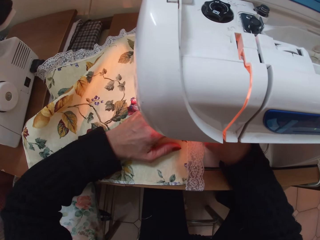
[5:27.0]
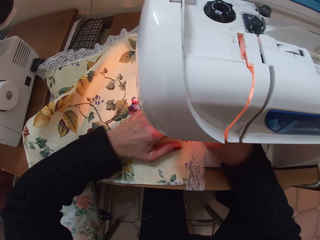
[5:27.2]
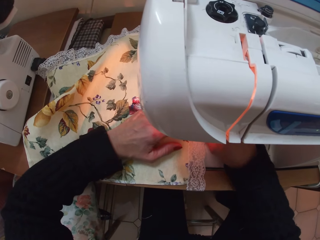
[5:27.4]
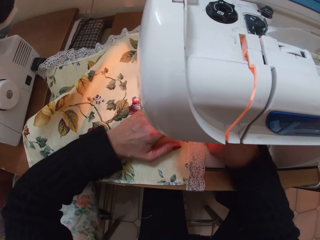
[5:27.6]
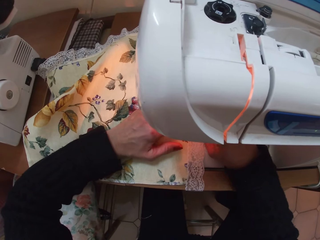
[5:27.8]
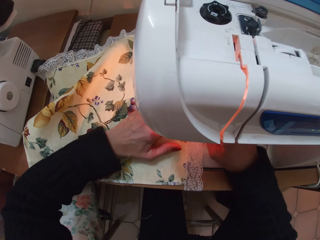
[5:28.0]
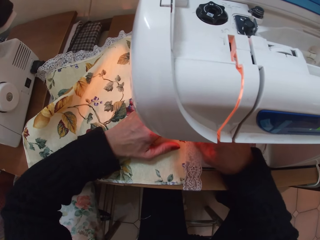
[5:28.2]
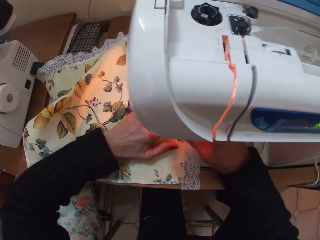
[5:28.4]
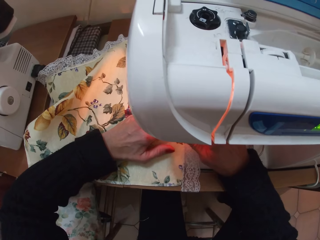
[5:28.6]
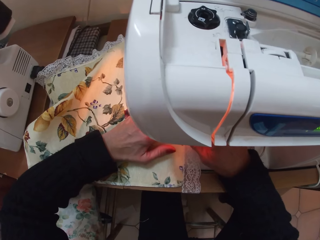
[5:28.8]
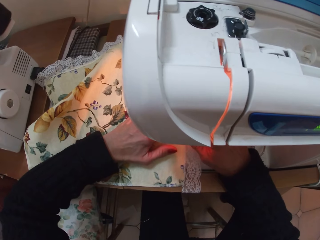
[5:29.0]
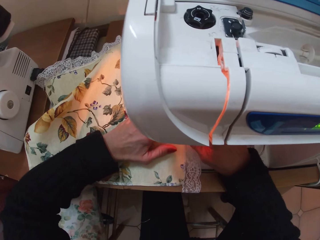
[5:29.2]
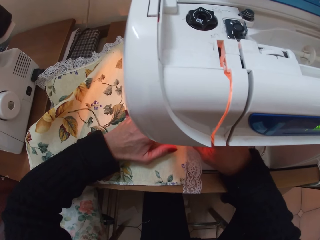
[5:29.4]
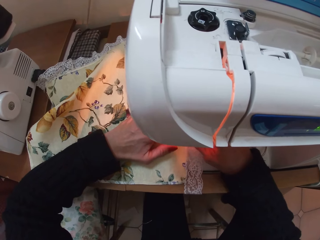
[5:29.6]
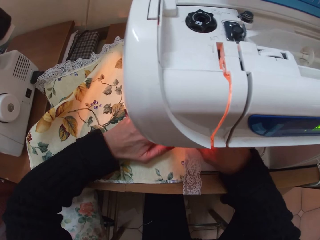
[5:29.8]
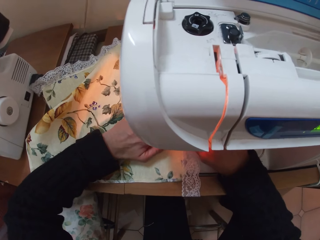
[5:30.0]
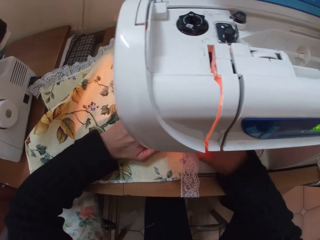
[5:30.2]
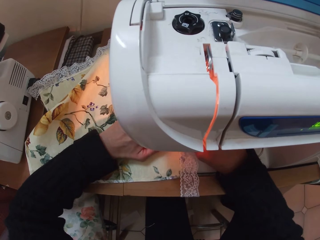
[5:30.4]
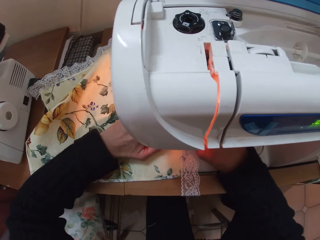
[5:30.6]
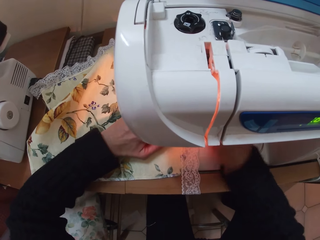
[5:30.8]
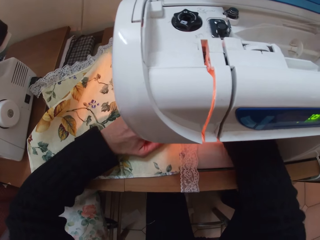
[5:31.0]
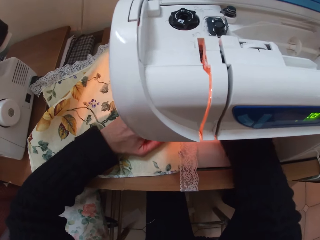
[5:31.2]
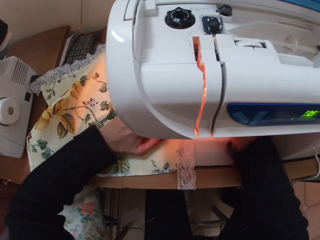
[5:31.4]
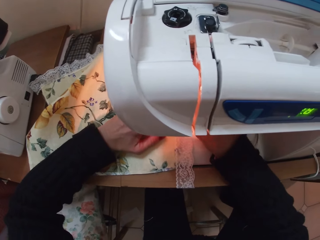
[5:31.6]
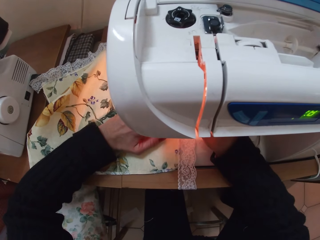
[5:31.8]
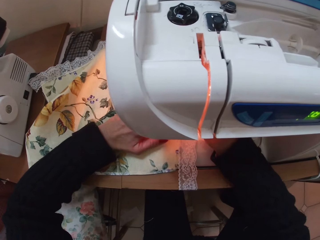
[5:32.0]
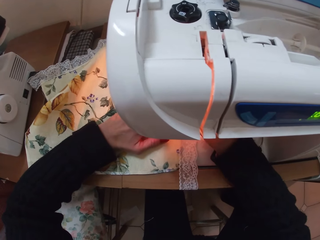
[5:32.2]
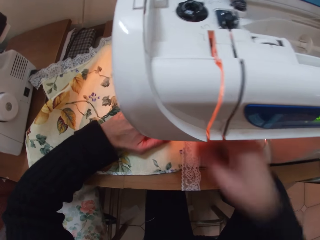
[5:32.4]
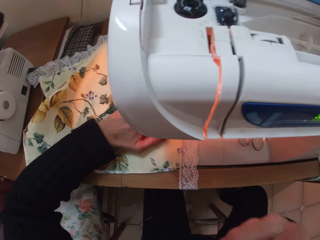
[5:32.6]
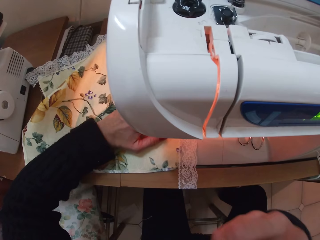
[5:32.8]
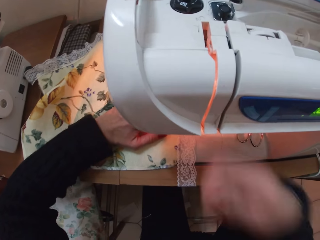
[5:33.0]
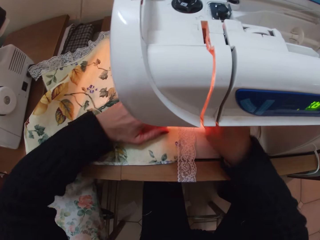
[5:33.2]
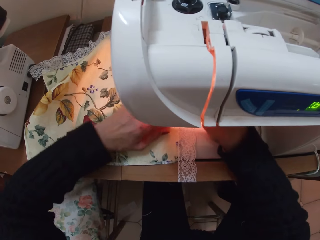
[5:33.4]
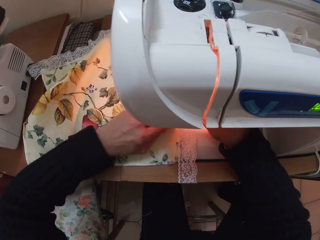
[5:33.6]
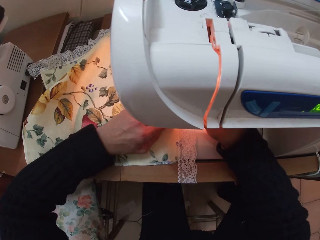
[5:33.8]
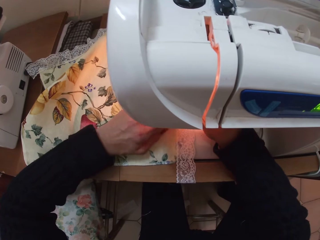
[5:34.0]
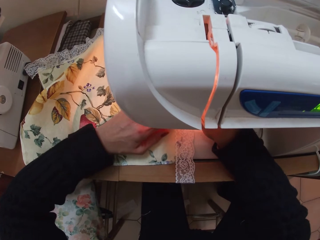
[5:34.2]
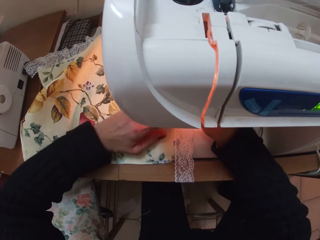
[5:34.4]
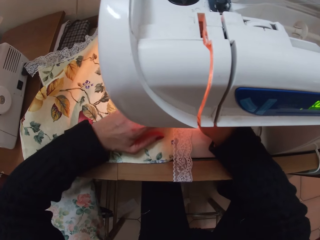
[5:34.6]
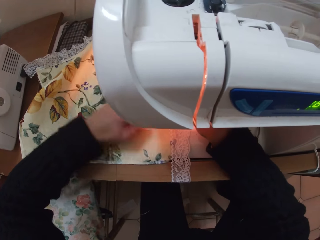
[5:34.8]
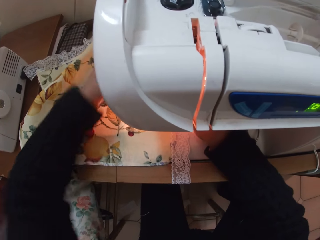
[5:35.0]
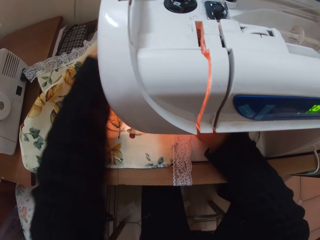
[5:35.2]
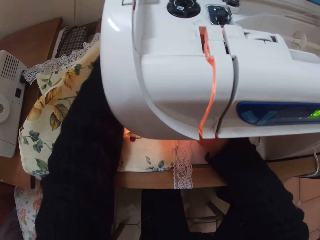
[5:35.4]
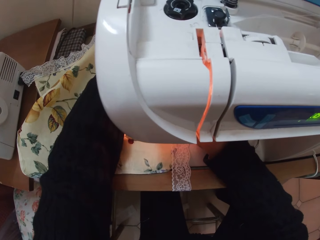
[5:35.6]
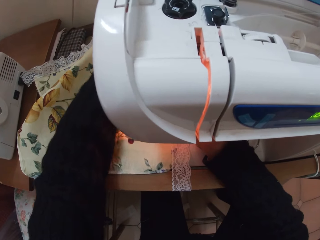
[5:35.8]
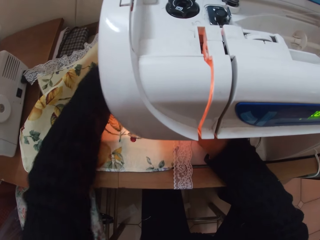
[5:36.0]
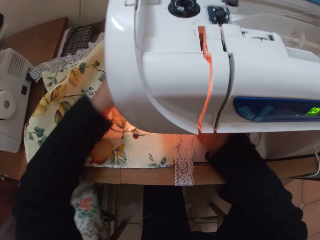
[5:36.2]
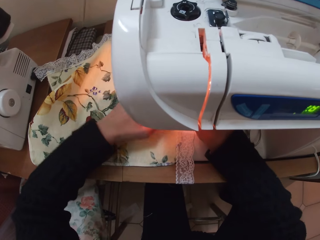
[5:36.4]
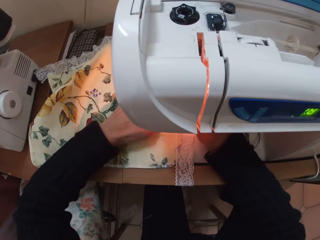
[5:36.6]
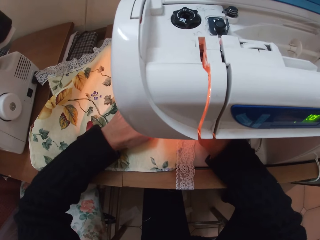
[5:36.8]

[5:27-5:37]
The camera wearer touches something. She removes her right hand from the sewing machine and returns her right hand to the sewing machine. She sews the piece of cloth. She stretches her left hand forward.

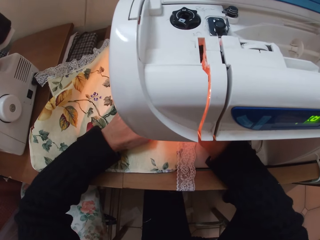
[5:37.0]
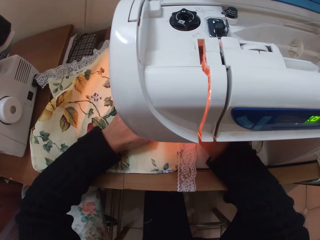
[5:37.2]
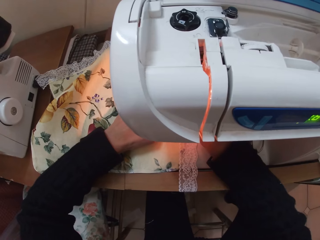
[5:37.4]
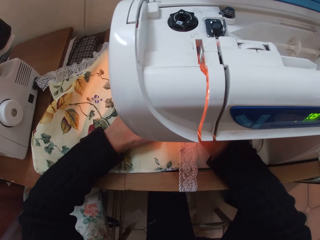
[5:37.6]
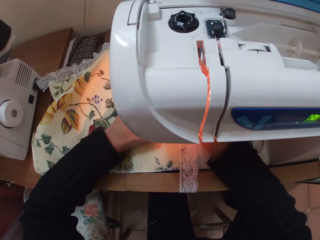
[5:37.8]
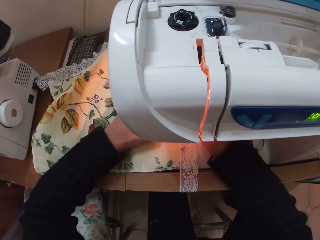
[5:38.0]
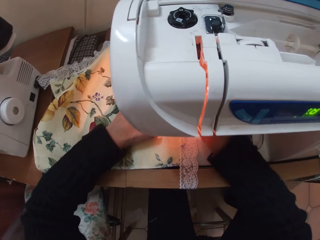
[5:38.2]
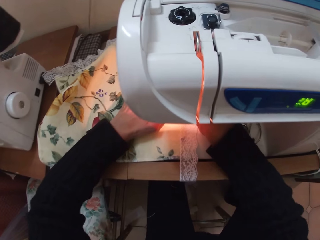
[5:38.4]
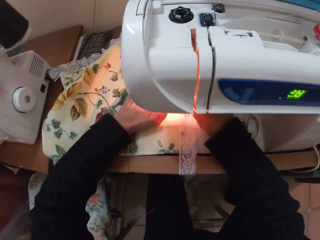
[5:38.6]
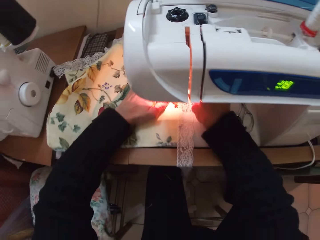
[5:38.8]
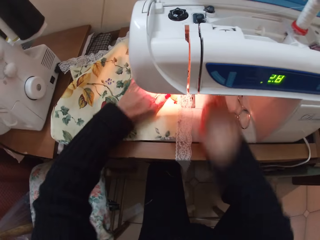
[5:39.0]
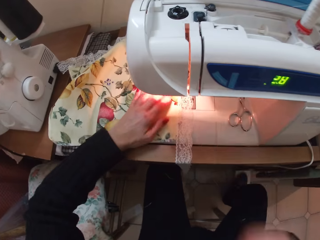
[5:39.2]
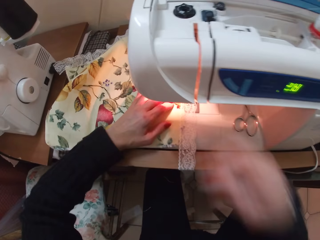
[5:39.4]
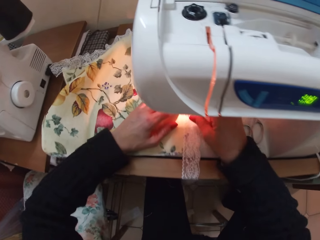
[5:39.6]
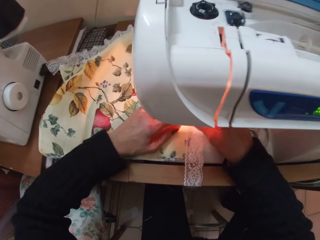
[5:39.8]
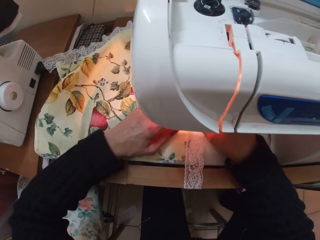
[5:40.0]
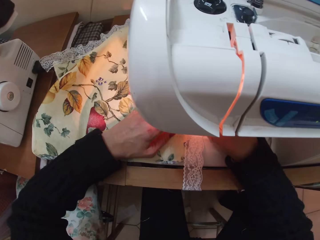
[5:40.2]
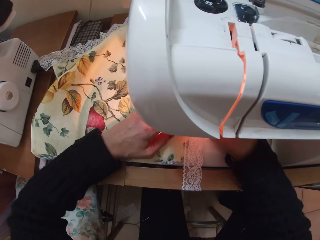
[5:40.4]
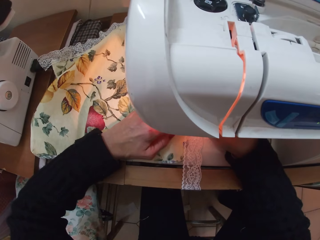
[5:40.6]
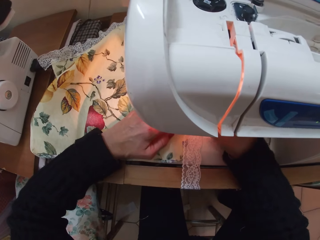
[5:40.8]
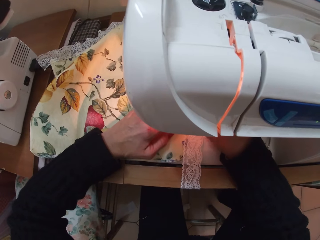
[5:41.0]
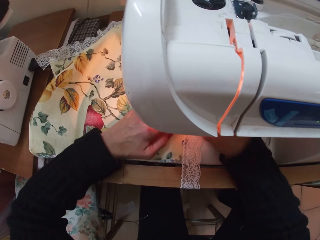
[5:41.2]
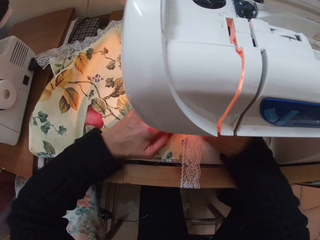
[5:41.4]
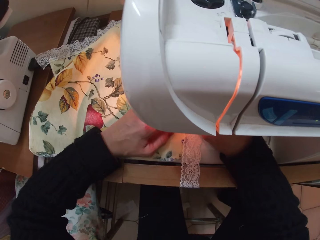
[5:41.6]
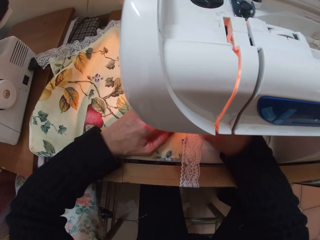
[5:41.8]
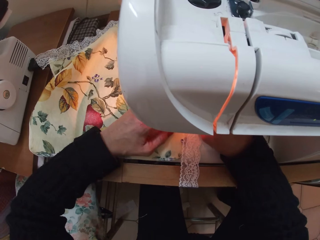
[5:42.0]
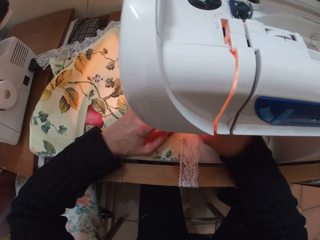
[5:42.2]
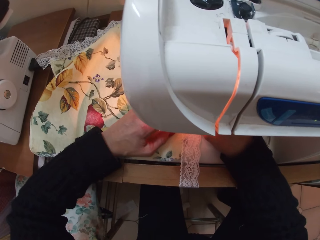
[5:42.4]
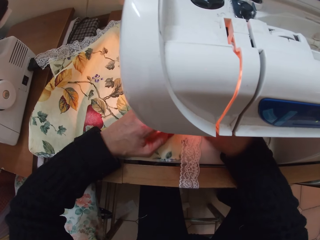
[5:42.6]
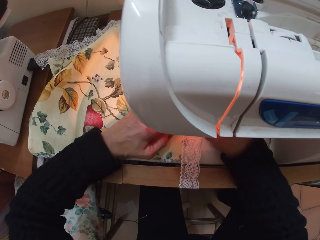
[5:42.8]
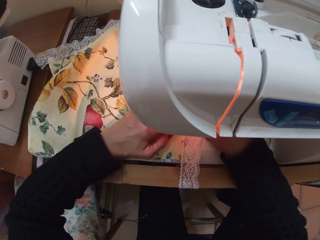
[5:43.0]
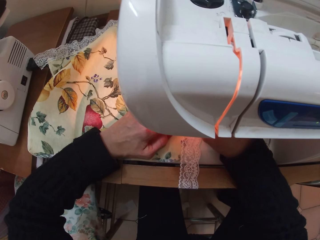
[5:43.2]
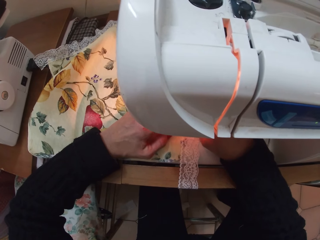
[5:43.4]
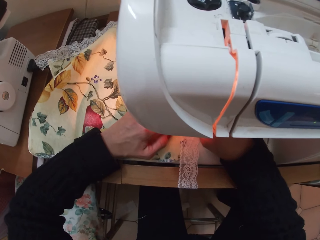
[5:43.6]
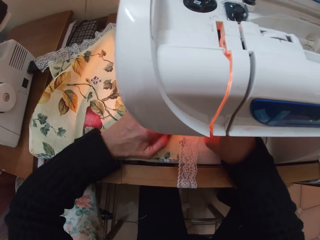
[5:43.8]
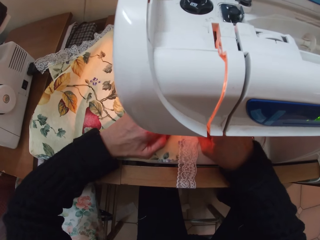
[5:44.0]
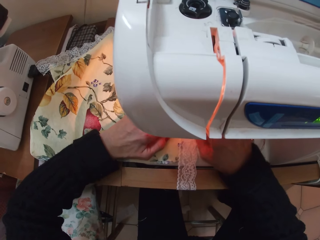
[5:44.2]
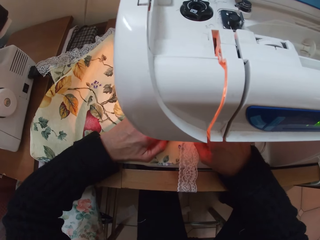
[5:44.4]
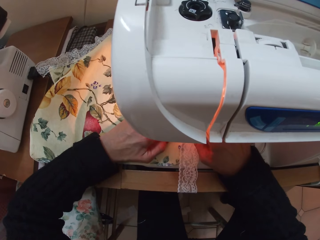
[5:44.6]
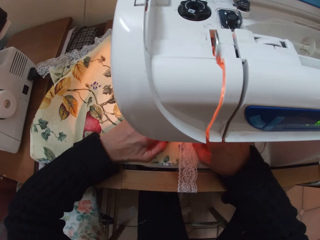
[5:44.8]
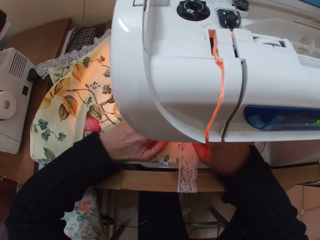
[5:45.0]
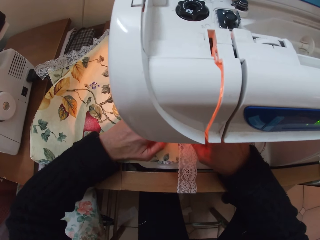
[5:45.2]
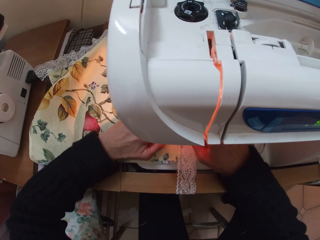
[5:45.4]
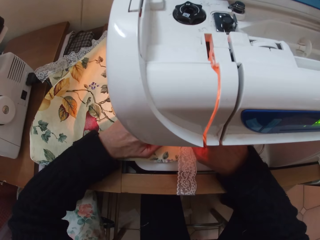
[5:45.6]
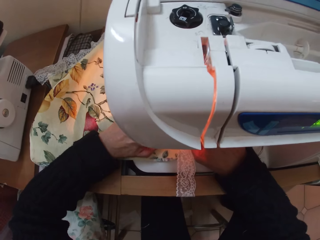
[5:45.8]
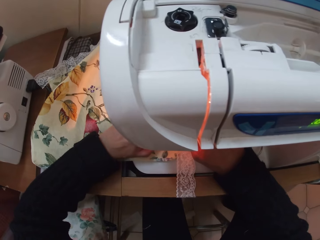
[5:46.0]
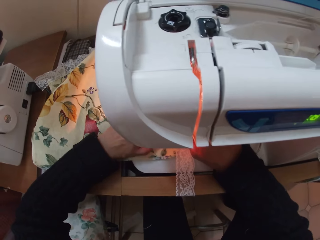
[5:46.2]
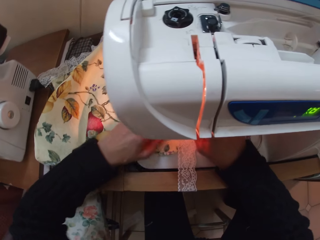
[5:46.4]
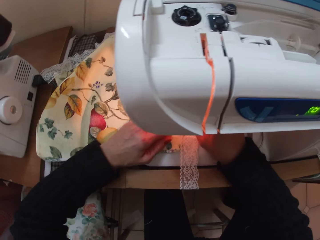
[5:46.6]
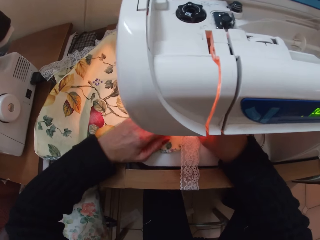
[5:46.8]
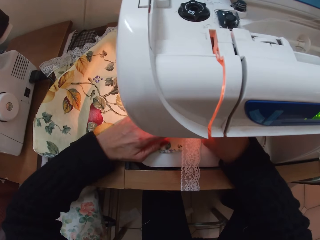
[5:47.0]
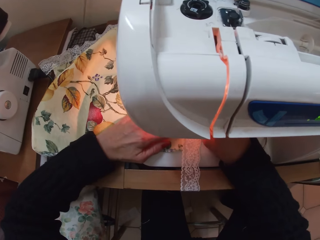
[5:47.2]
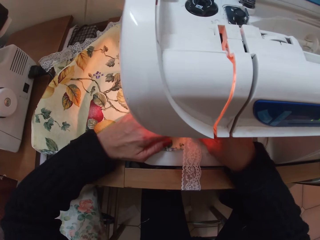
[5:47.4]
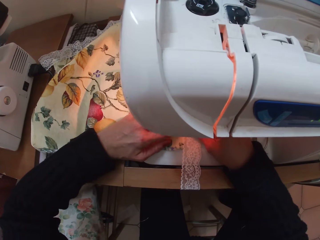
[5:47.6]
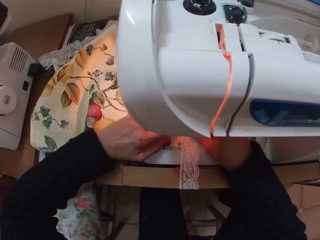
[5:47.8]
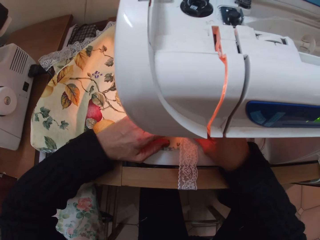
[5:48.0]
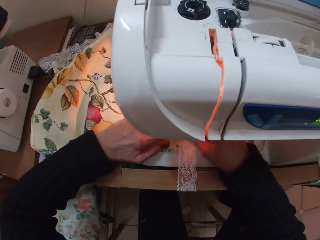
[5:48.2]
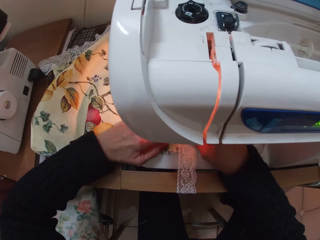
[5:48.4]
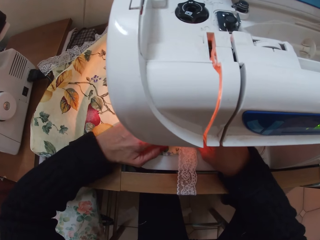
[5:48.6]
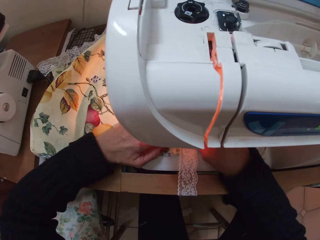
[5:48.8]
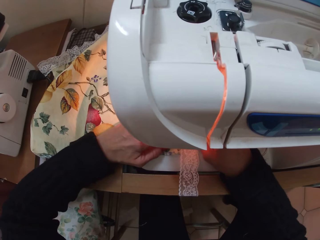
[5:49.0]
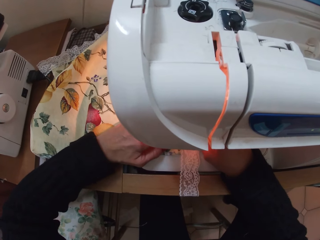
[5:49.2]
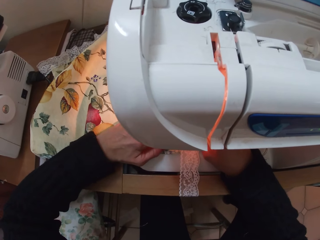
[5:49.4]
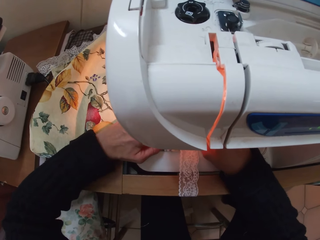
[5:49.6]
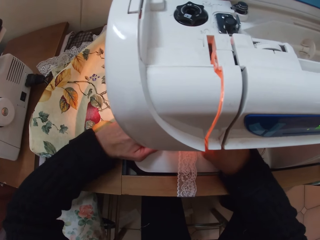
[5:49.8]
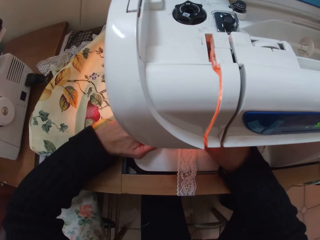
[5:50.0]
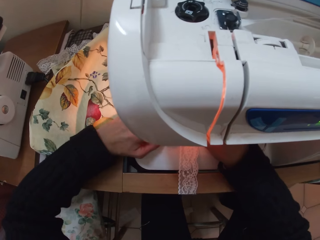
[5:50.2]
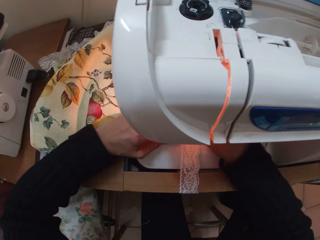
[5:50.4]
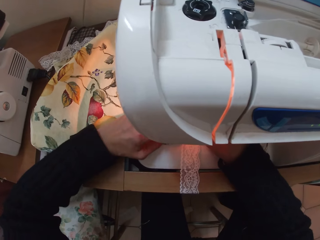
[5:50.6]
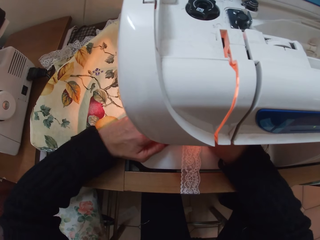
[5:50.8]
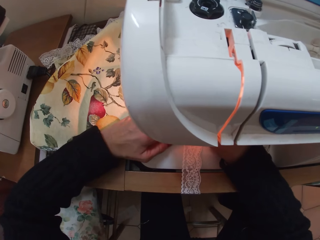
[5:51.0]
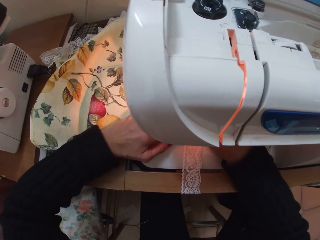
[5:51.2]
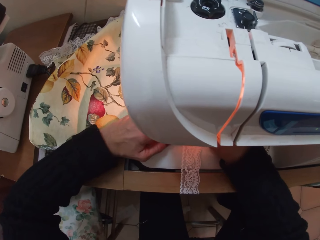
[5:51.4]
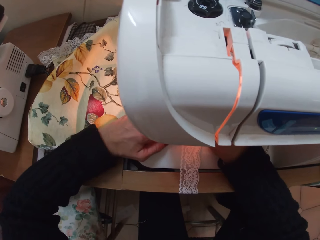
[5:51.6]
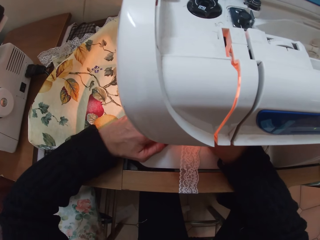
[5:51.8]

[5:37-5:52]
The camera wearer returns her left hand on the piece of cloth. She moves the piece of cloth forward with both hands. She removes her right hand from the piece of cloth. She touches something. She returns her right hand to the sewing machine. She moves the lace forward with her right hand. She continues to sew the piece of cloth. She moves the piece of cloth forward with both hands.
